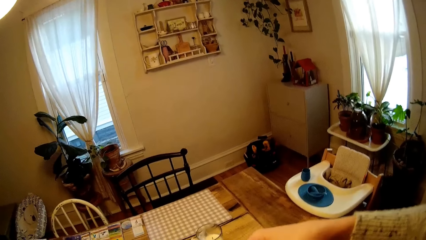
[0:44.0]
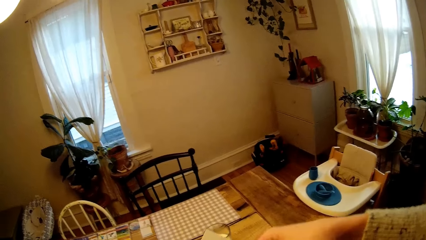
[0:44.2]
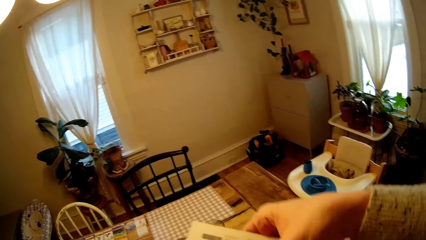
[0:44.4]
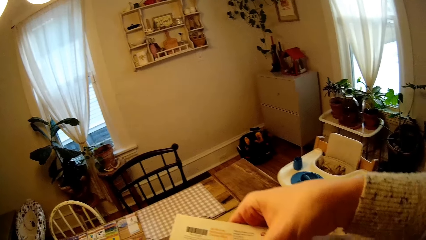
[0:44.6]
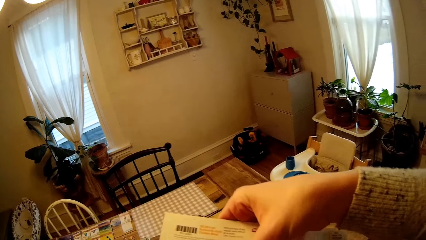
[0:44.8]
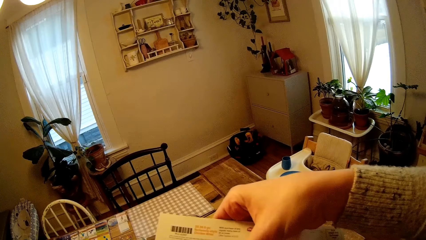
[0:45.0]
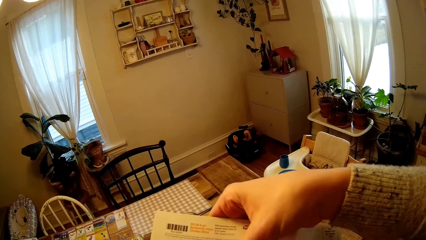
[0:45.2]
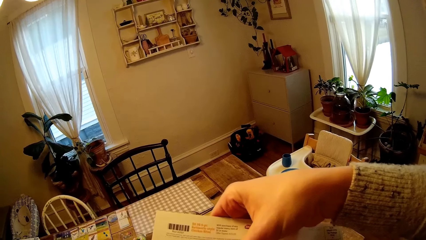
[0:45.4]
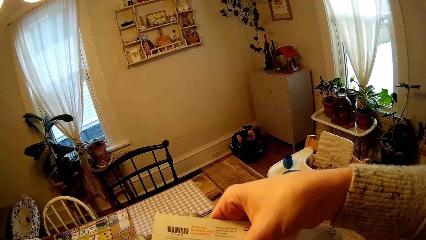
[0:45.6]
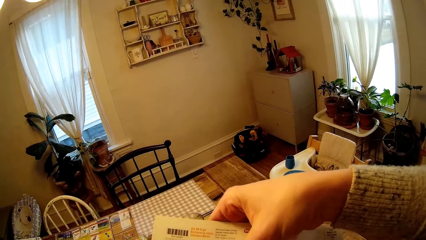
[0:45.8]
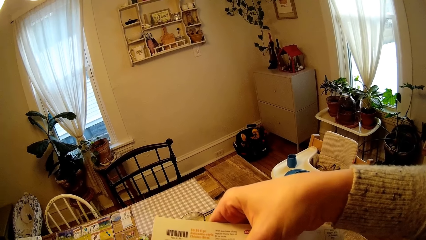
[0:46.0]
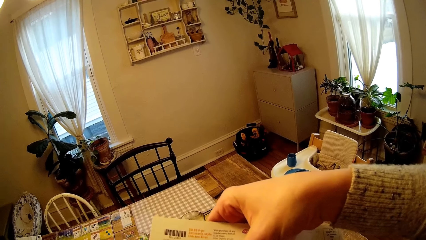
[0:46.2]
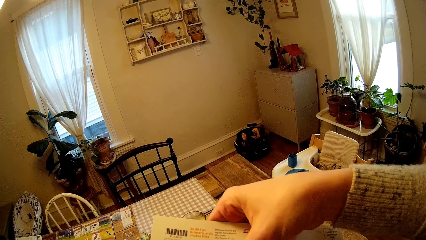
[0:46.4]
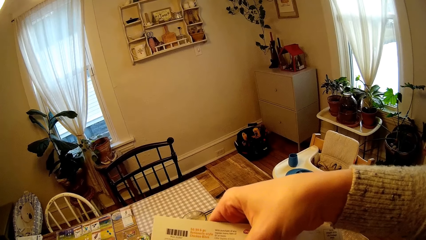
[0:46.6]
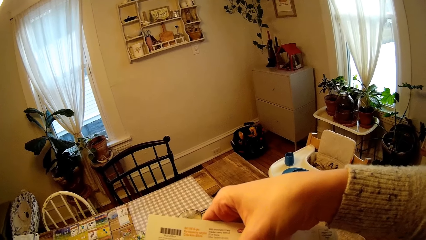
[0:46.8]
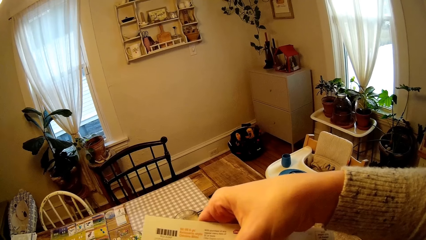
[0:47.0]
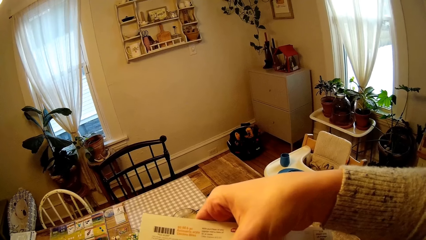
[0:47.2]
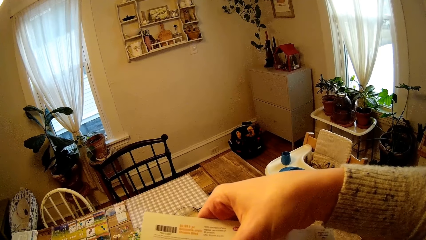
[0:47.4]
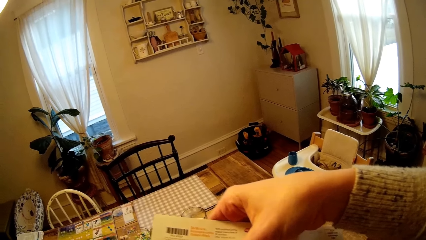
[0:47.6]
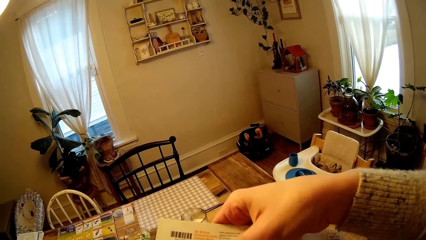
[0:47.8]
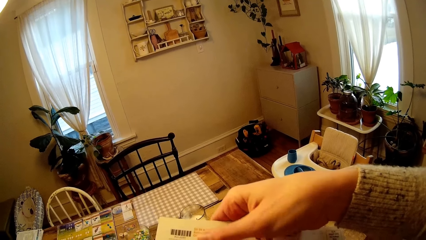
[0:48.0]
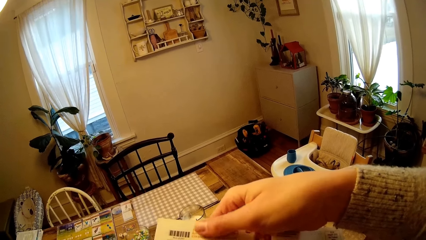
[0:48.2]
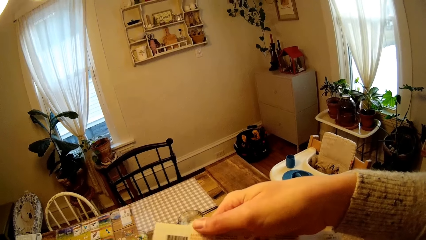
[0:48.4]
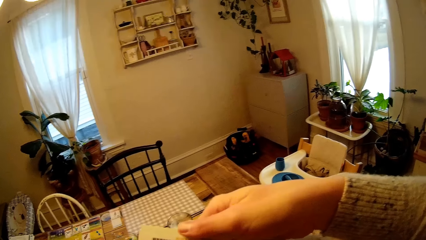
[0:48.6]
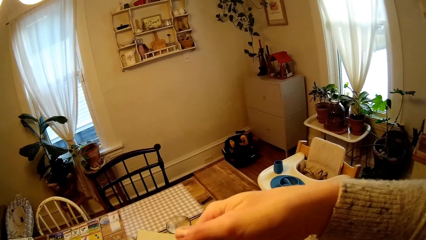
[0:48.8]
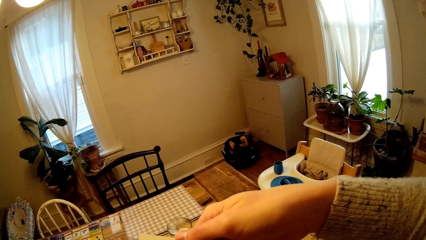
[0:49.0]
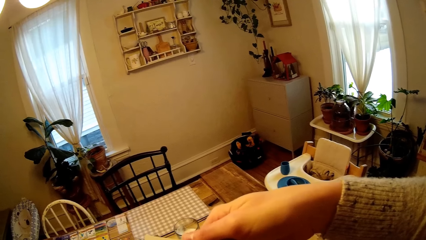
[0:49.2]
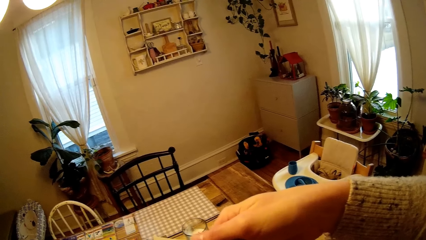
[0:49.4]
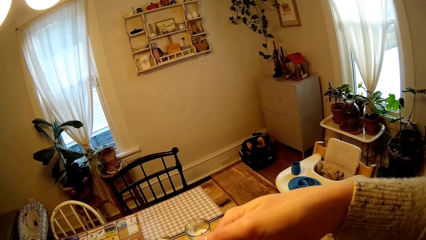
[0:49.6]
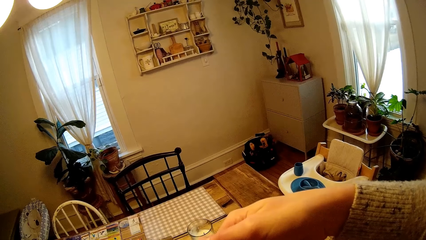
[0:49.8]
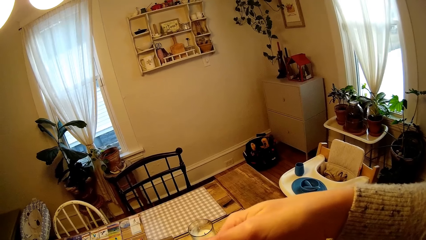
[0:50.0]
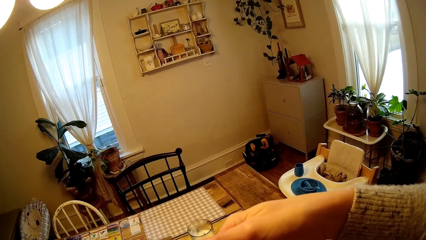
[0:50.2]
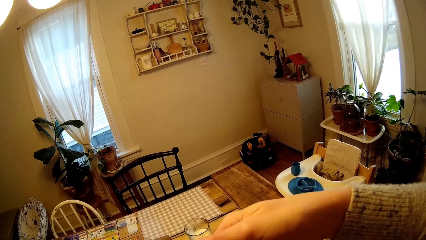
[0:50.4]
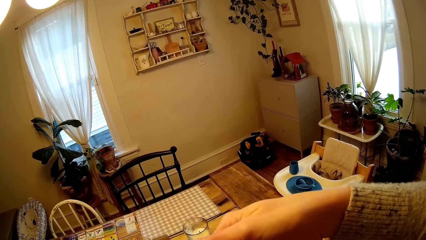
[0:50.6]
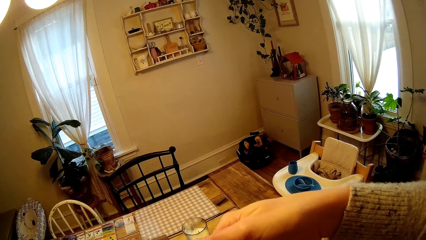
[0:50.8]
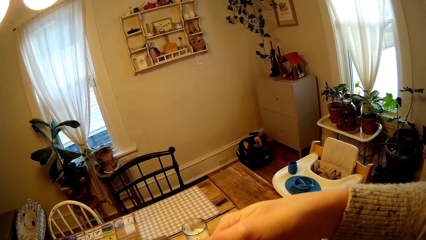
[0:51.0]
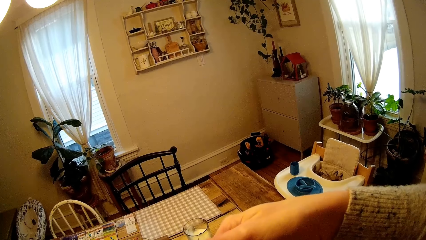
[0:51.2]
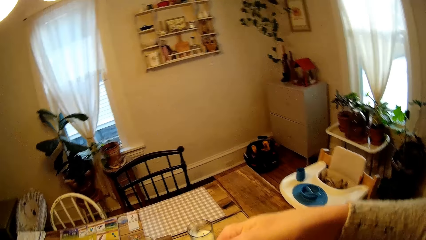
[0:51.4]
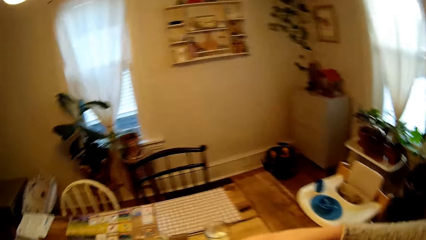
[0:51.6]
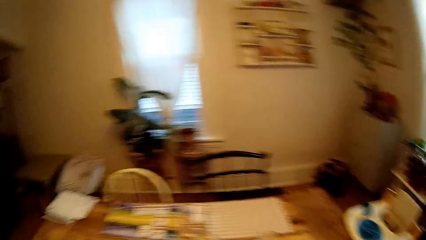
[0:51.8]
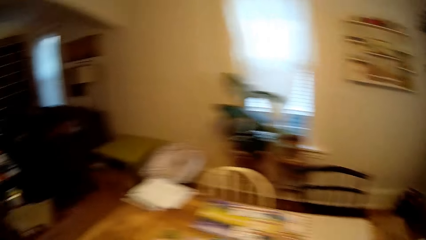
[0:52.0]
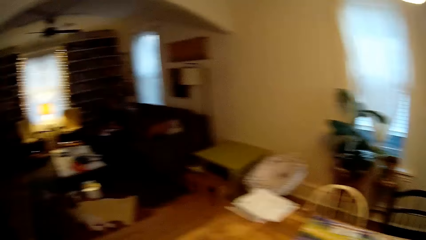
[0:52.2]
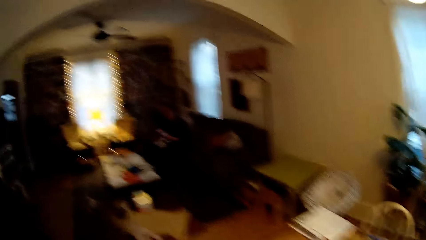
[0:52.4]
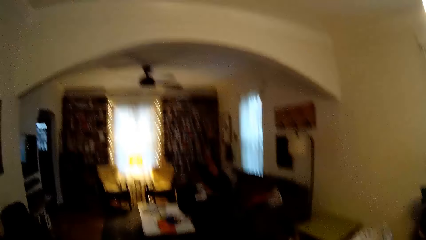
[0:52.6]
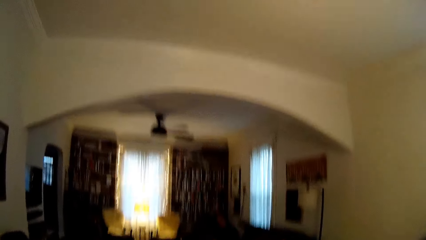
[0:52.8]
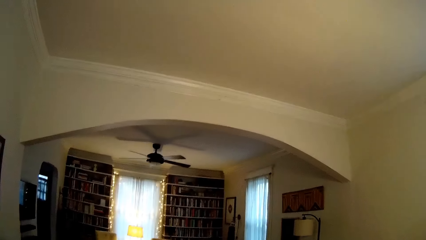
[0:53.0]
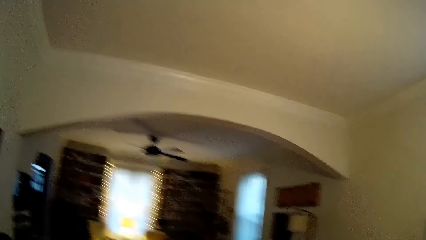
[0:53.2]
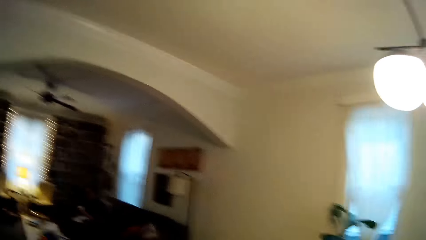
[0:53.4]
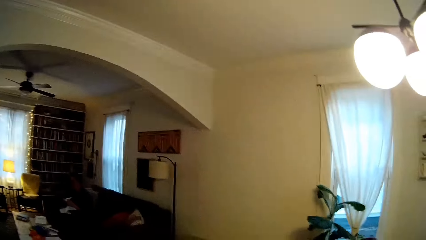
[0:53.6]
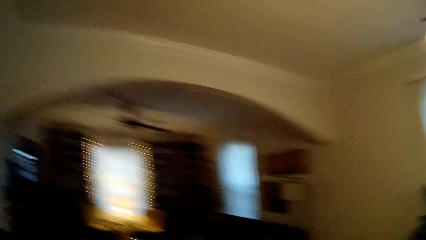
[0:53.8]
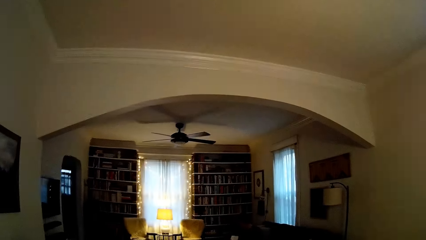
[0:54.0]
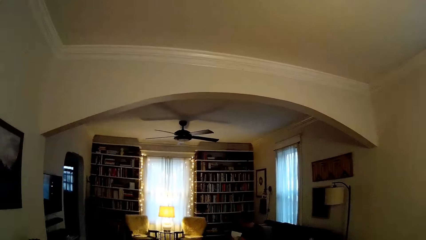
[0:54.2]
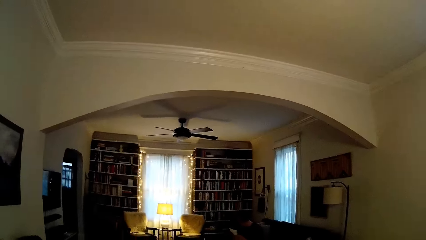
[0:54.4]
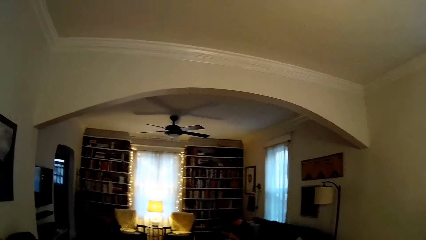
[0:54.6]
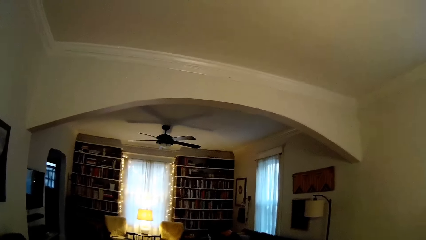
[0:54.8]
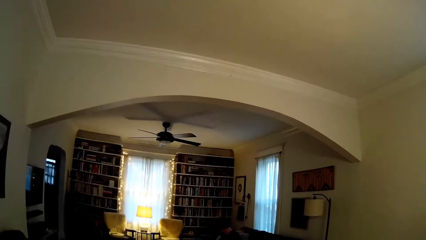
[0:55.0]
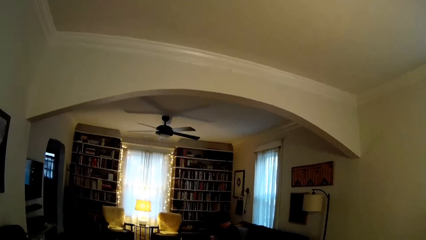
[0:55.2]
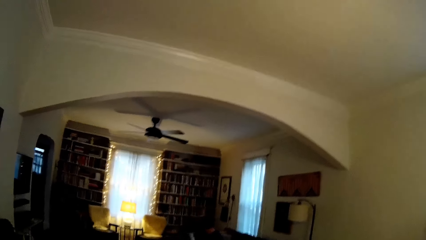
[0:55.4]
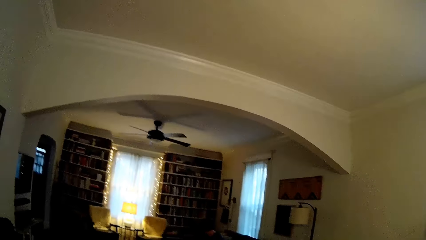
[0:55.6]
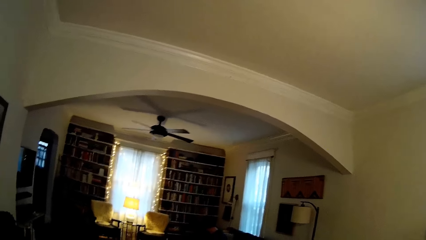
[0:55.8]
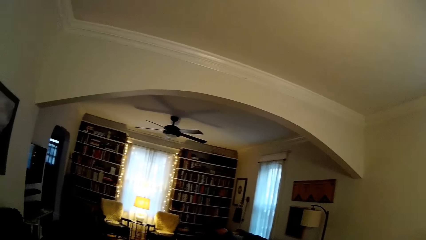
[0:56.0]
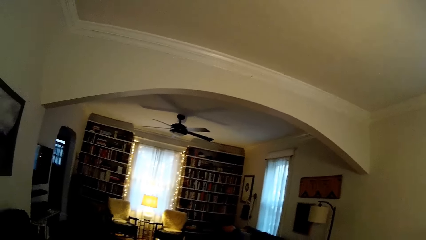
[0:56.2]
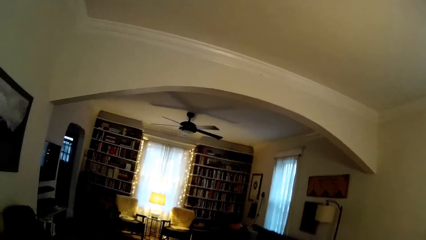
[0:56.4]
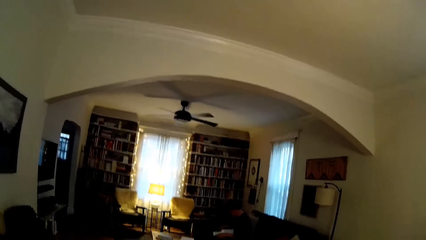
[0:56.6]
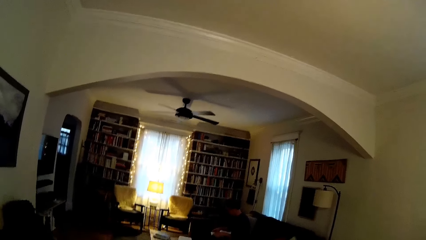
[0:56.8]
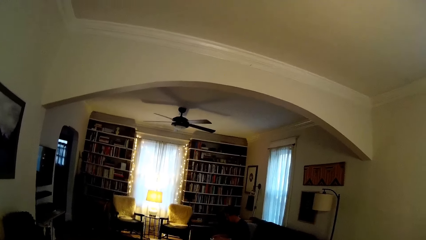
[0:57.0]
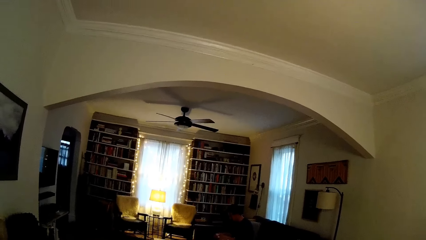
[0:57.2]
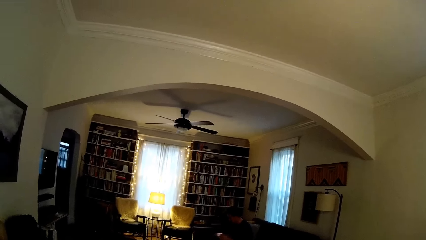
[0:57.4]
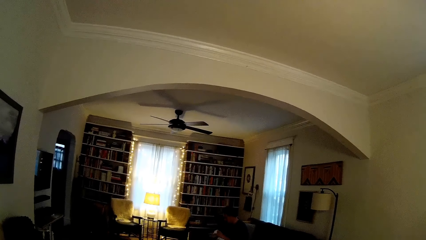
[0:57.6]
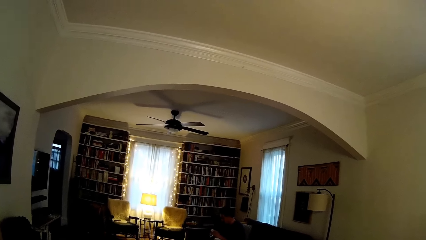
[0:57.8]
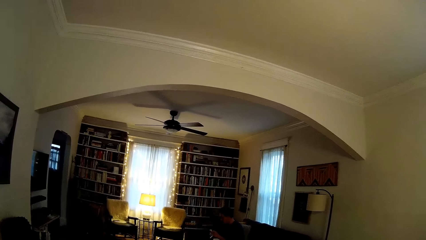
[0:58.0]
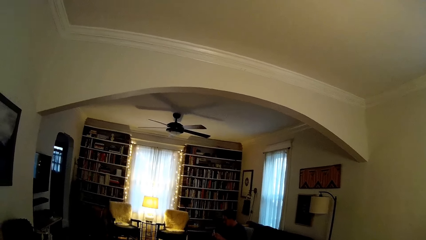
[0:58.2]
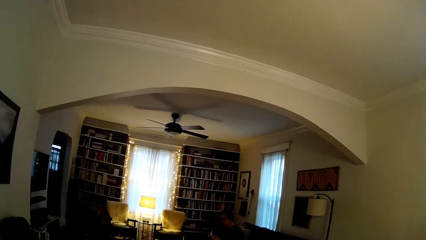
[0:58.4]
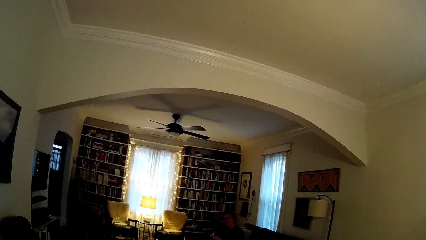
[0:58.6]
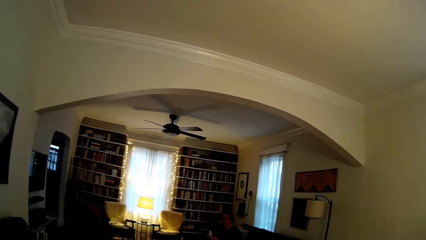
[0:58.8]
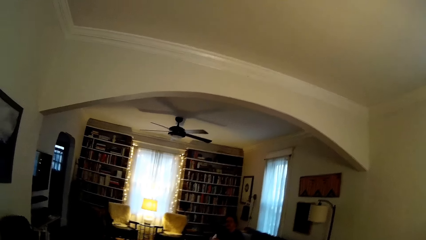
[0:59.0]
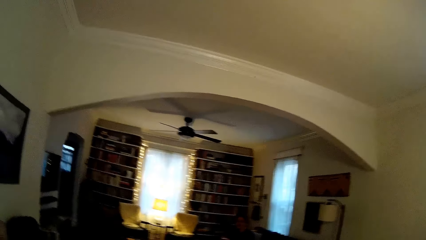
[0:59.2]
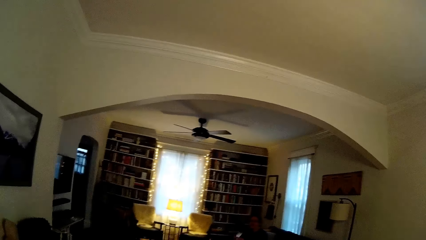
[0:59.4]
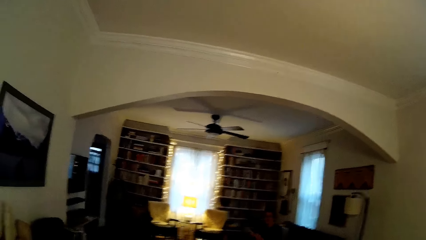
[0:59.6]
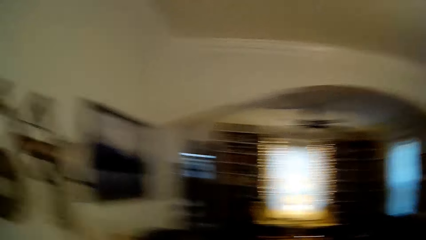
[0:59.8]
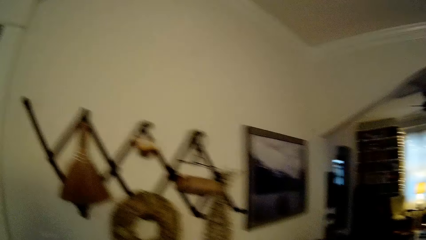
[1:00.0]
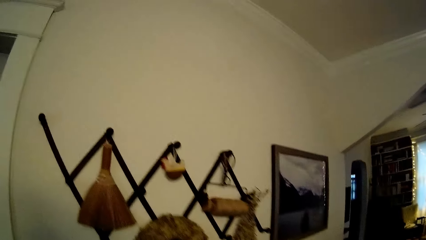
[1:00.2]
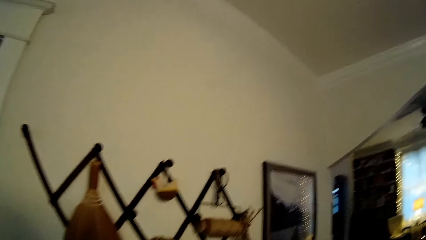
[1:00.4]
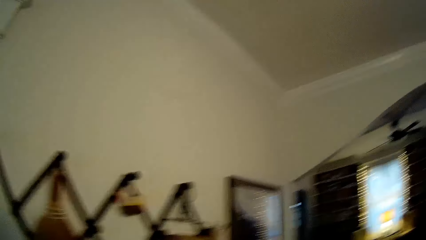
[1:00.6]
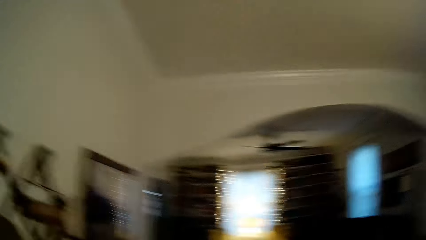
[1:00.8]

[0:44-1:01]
The camera wearer holds an envelope with her right hand.
